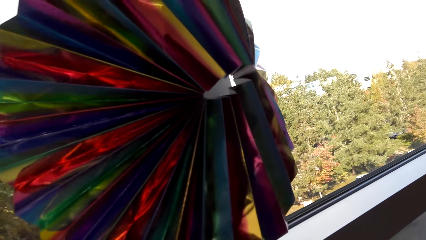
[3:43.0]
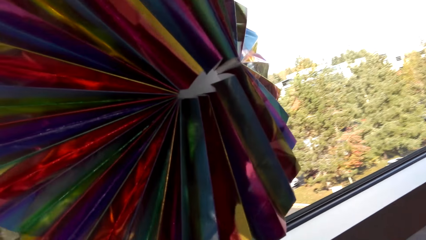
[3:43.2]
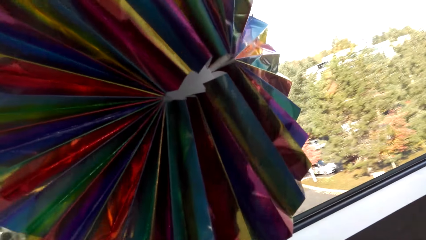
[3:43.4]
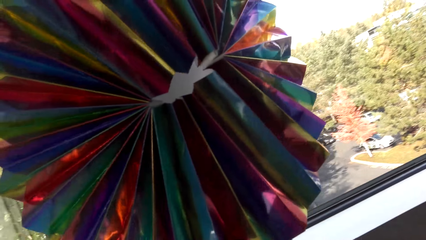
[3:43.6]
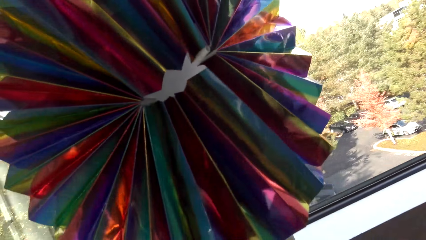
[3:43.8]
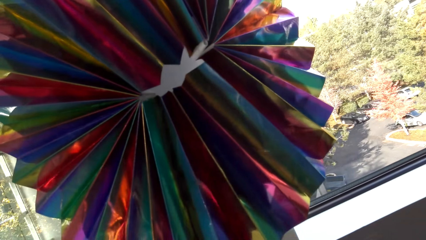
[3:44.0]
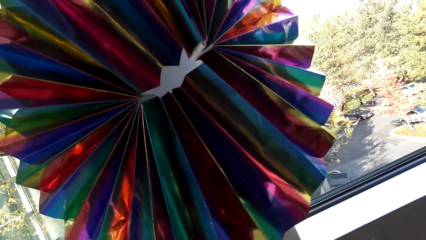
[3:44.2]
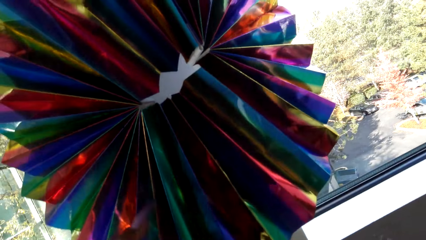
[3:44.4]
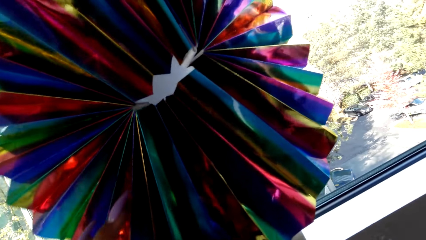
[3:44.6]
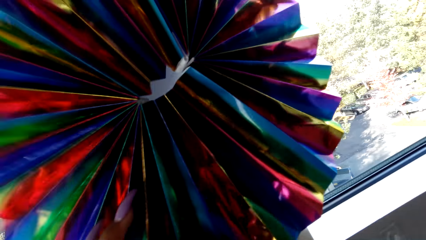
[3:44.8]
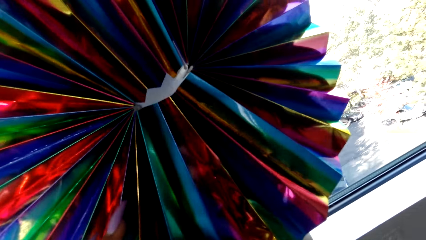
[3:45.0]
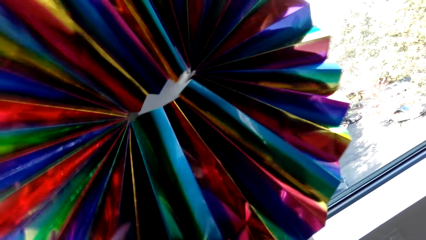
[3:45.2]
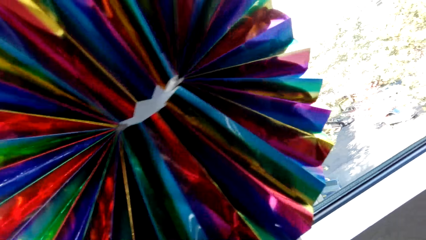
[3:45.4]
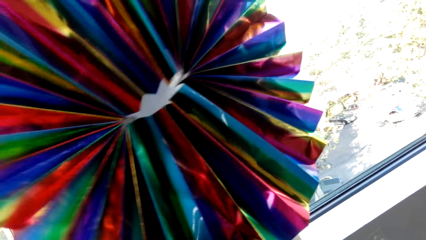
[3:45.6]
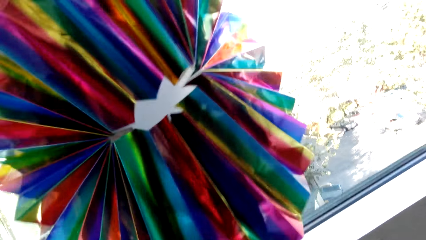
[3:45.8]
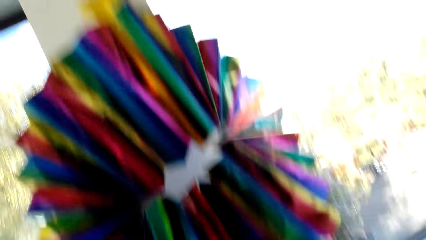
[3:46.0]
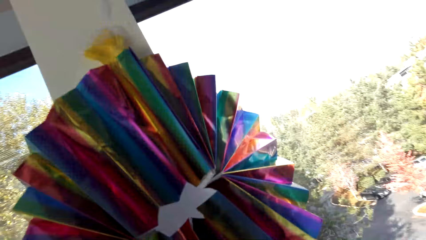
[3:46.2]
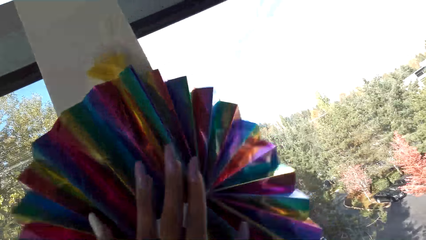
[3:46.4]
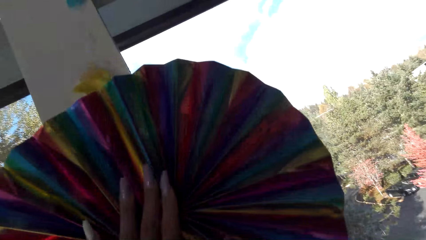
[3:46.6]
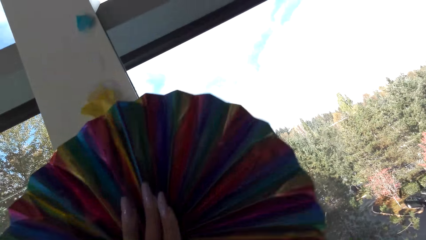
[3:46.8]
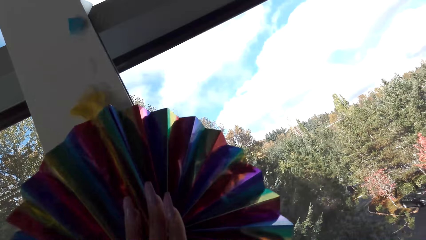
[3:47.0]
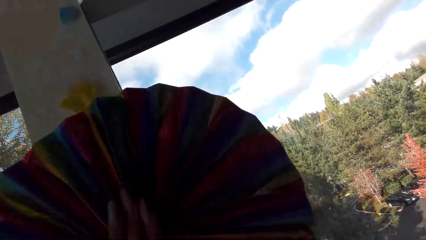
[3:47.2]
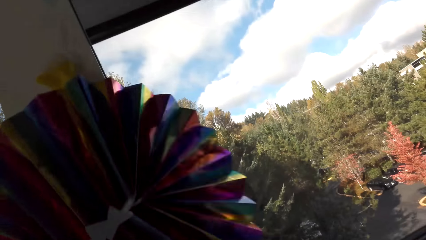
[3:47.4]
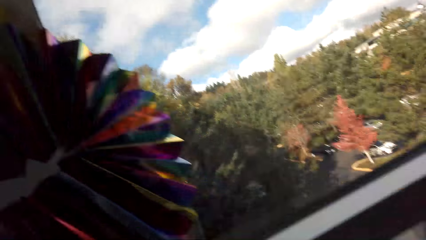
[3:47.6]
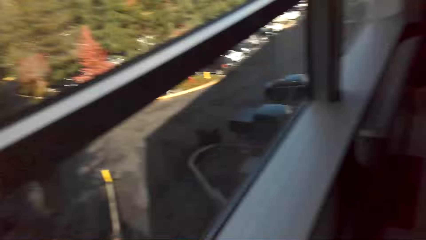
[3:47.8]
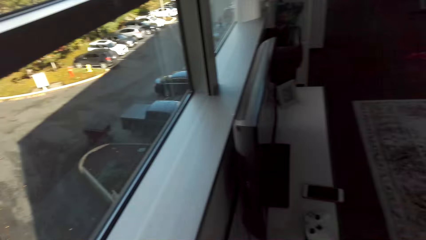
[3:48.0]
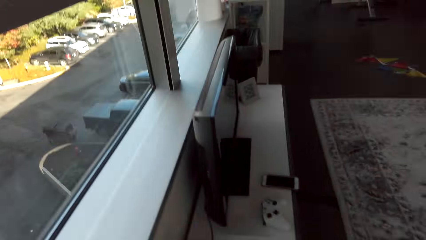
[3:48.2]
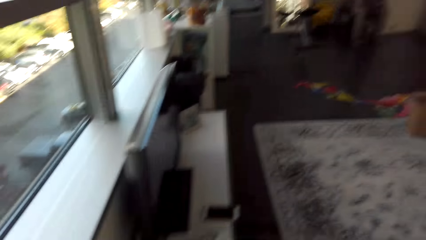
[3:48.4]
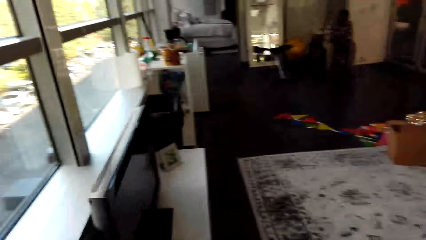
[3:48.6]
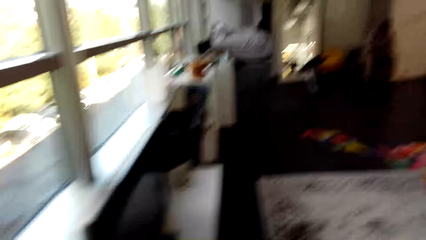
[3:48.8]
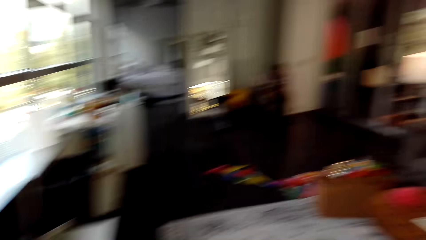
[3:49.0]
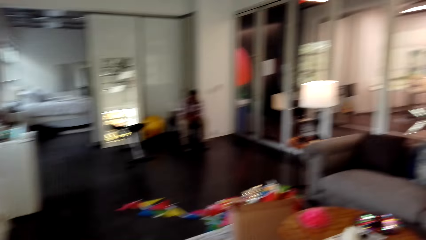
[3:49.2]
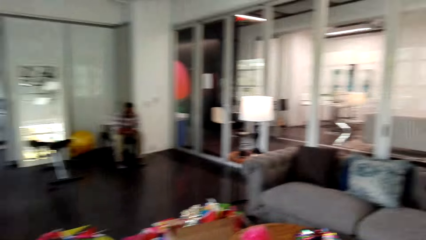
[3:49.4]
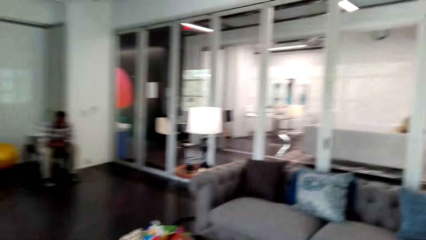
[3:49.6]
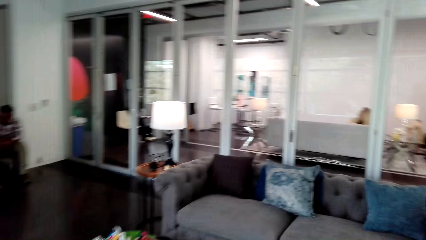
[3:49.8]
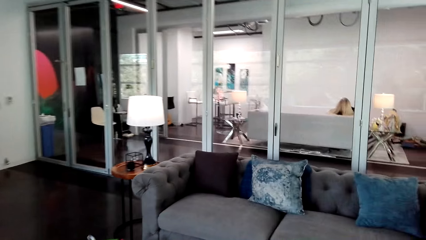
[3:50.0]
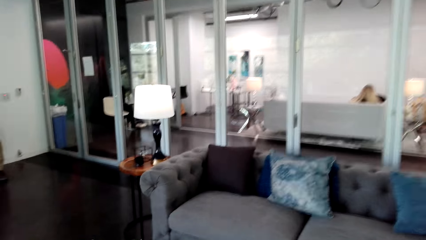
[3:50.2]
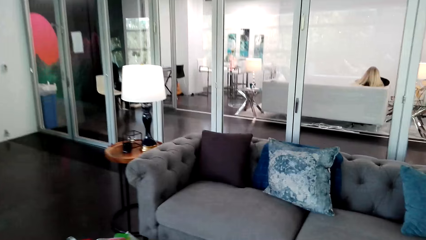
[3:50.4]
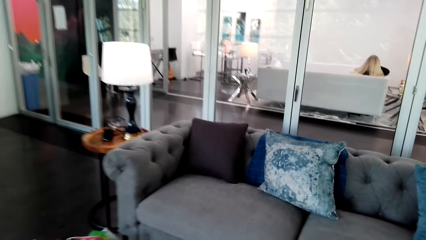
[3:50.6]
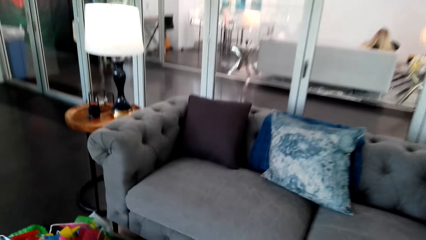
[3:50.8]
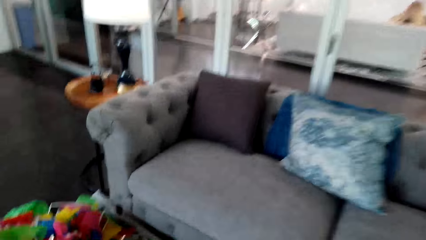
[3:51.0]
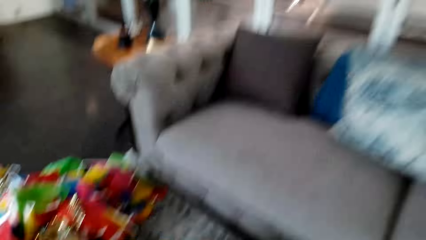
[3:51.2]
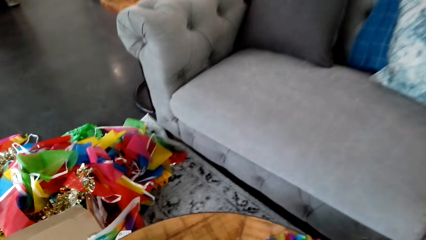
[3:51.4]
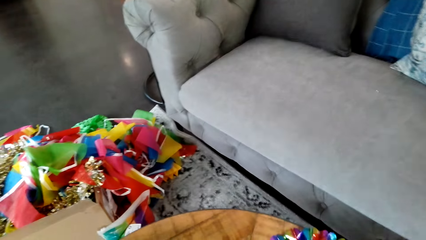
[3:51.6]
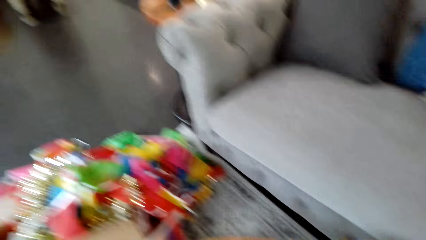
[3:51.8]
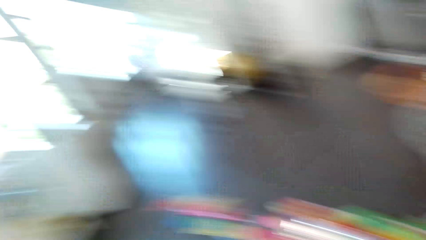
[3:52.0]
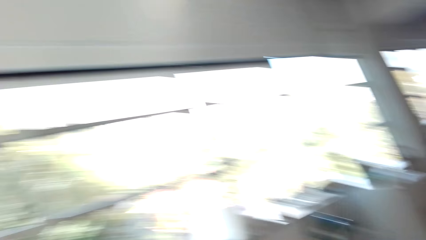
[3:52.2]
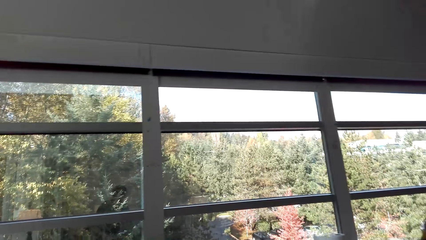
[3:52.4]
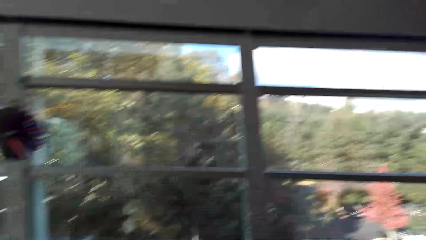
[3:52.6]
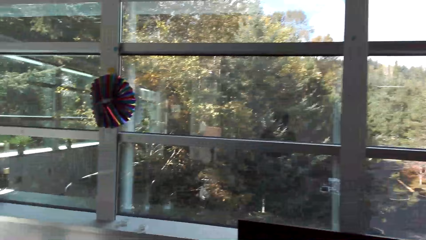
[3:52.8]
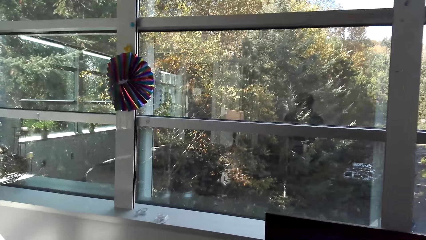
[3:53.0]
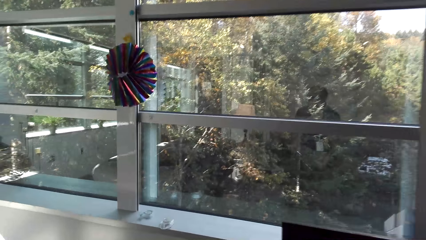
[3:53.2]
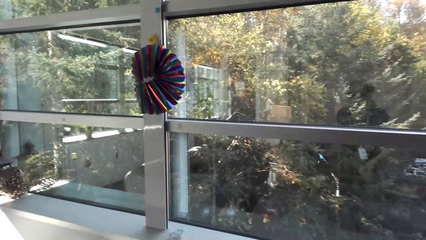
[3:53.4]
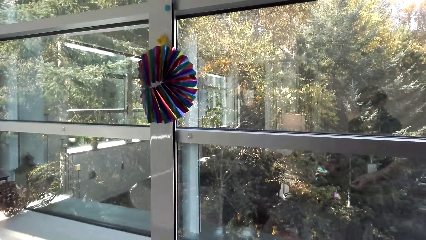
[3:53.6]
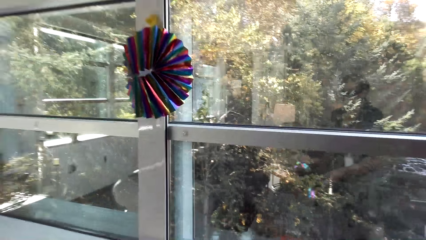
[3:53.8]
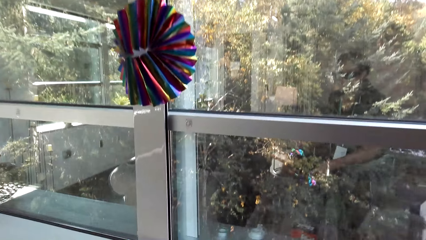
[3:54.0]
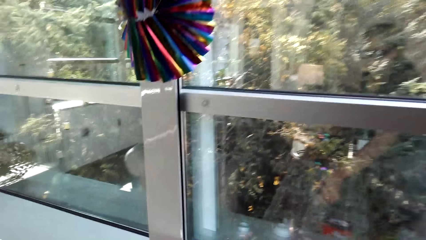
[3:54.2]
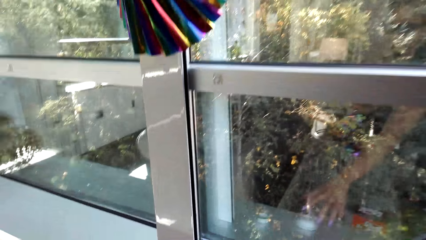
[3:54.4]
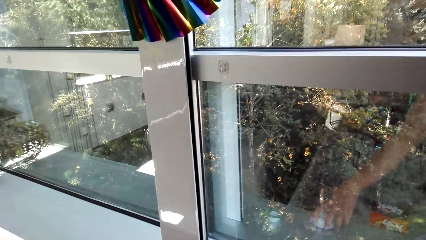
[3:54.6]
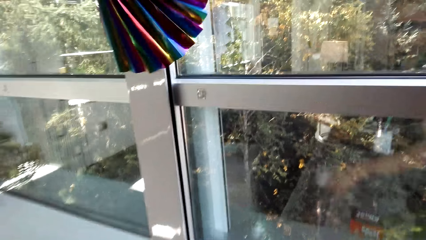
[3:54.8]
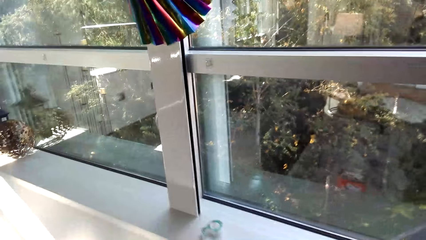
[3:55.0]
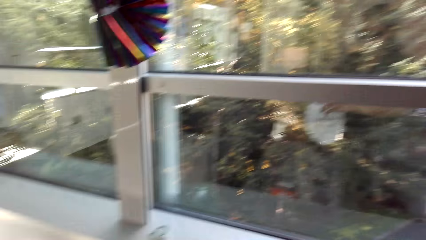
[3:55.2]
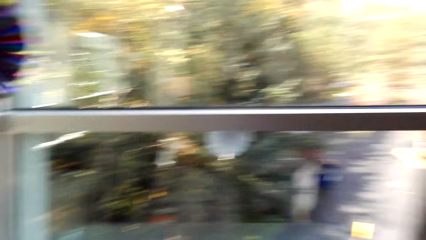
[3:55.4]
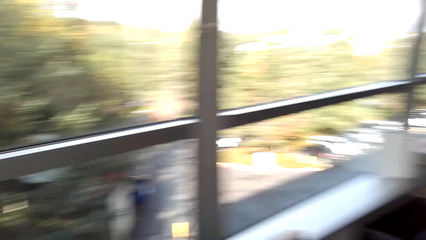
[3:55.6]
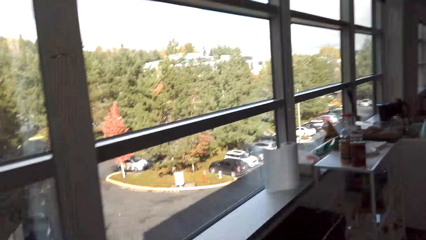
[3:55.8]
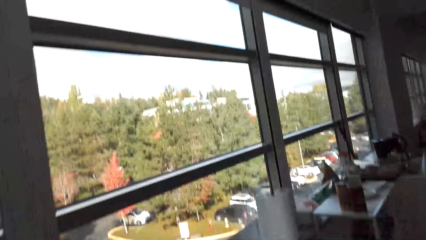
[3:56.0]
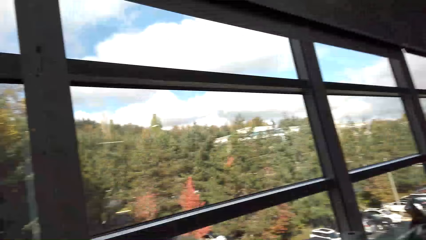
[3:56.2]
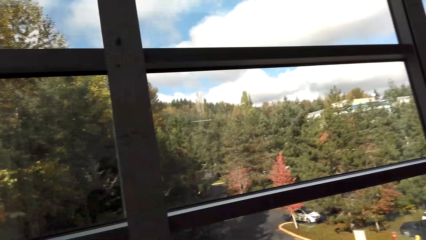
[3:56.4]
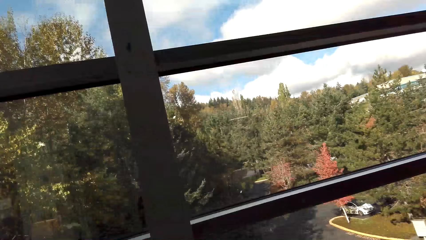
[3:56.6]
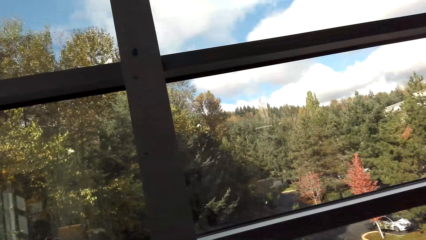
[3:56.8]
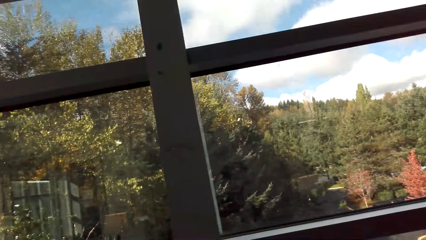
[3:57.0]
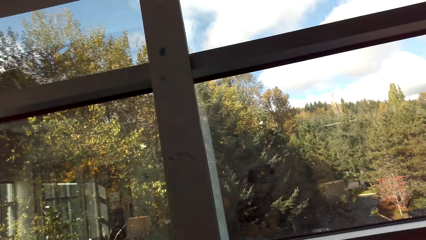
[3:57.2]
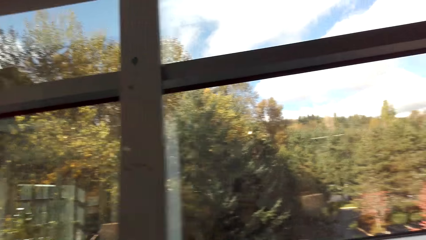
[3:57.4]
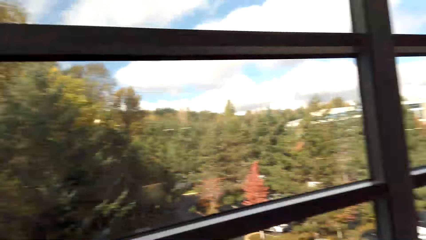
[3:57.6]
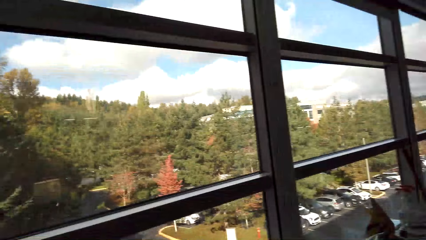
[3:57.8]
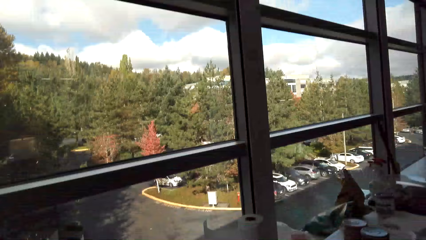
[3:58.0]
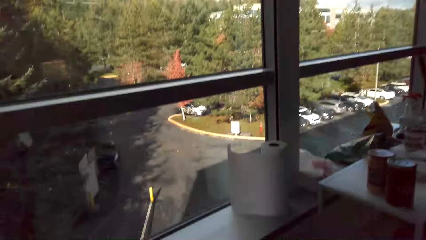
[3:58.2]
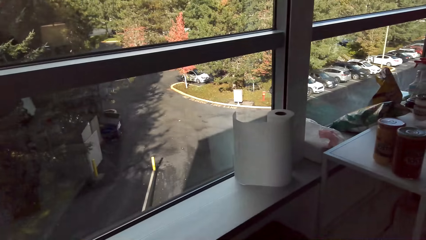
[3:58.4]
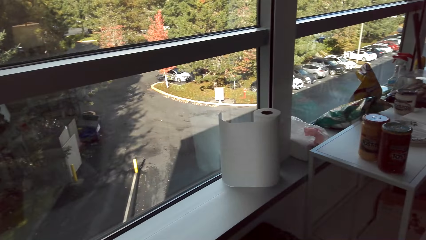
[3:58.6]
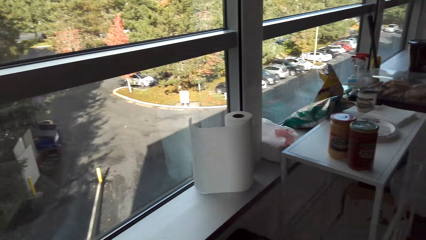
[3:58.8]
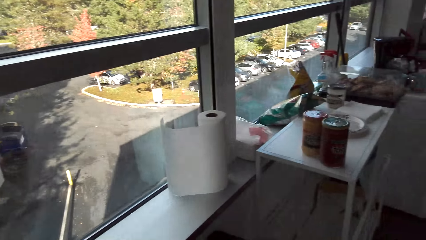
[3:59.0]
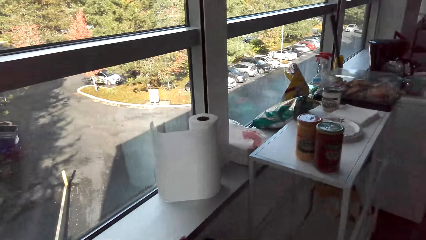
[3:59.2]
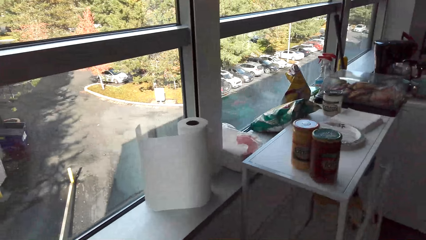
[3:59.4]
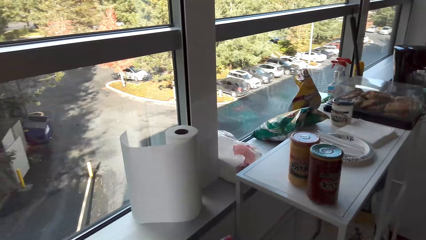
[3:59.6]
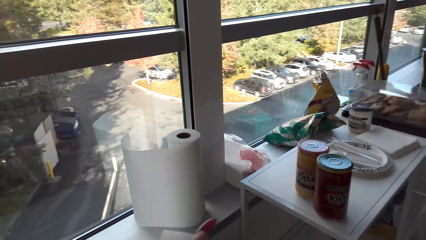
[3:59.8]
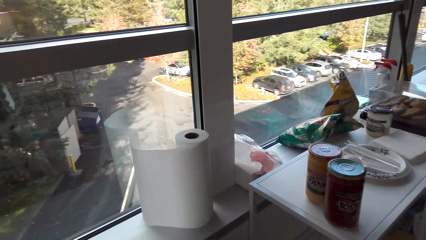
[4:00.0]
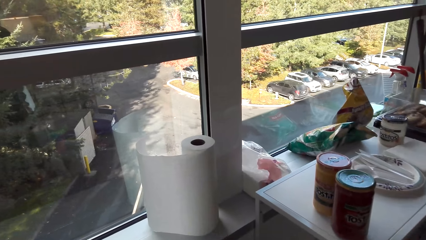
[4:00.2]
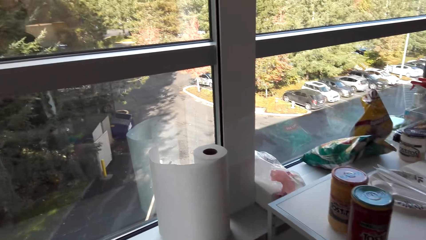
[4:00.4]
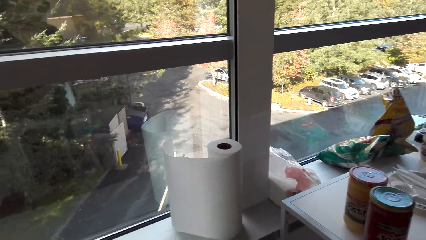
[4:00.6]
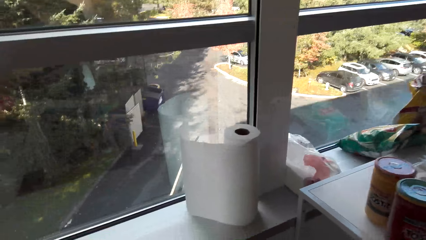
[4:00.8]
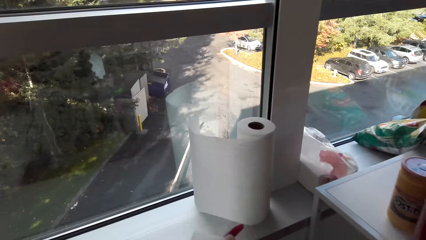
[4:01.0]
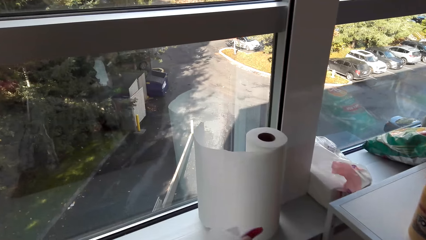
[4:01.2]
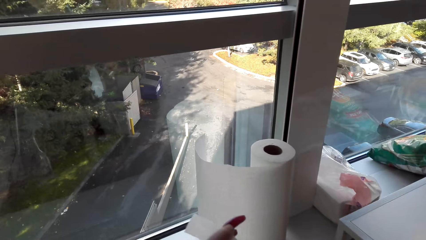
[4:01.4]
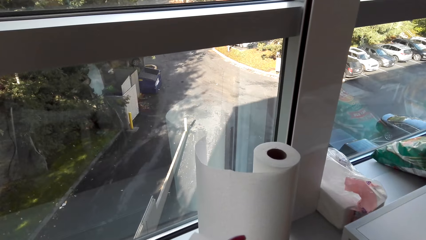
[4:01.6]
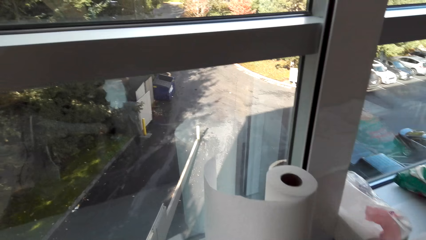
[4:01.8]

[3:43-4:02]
The camera wearer holds the decoration. A man sits on the chair. The camera wearer walks around the room.
